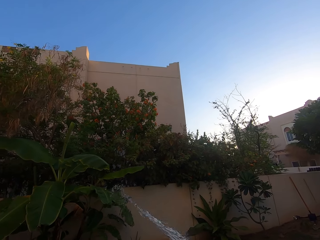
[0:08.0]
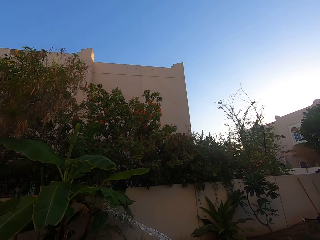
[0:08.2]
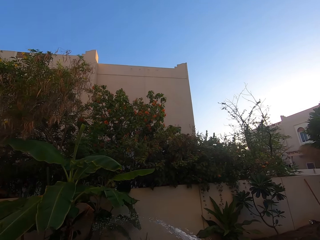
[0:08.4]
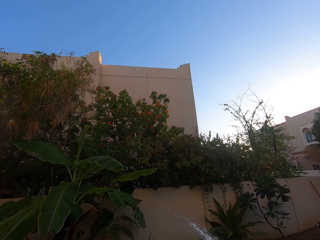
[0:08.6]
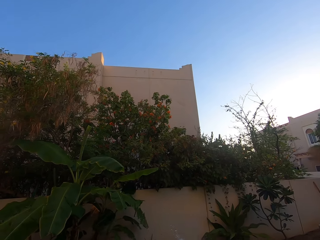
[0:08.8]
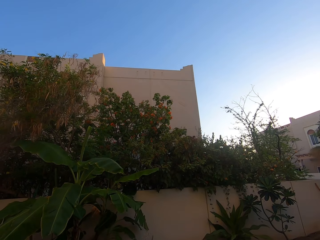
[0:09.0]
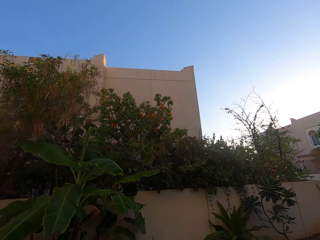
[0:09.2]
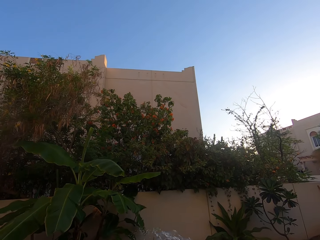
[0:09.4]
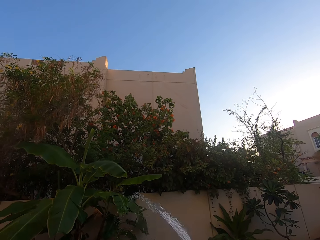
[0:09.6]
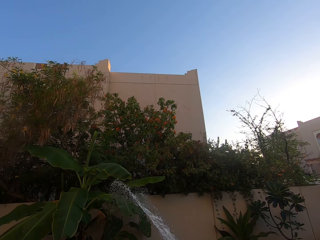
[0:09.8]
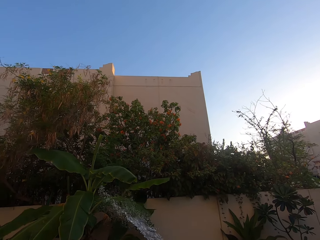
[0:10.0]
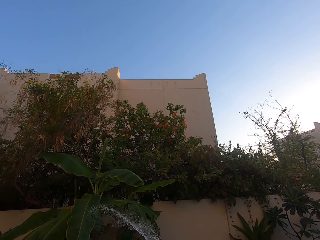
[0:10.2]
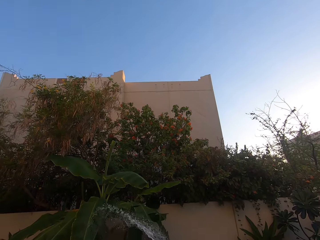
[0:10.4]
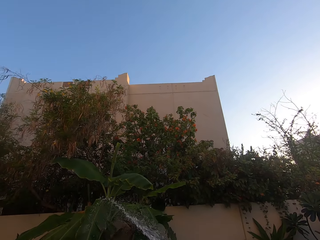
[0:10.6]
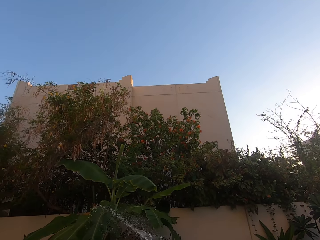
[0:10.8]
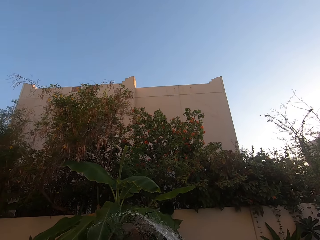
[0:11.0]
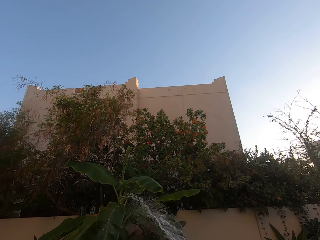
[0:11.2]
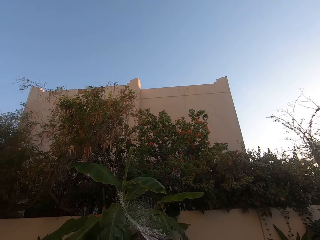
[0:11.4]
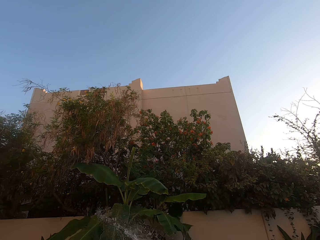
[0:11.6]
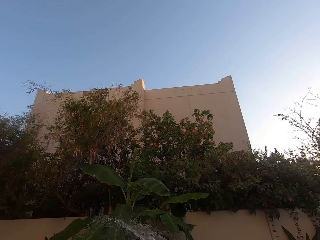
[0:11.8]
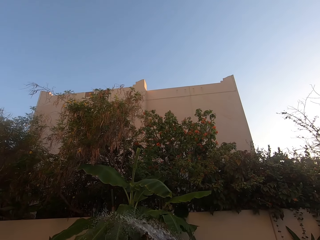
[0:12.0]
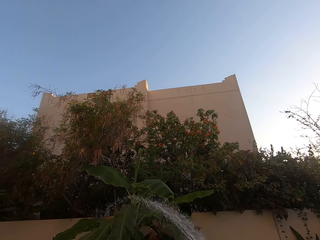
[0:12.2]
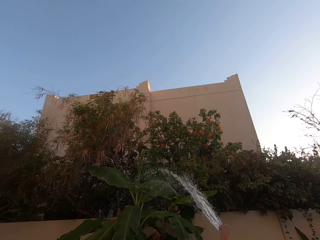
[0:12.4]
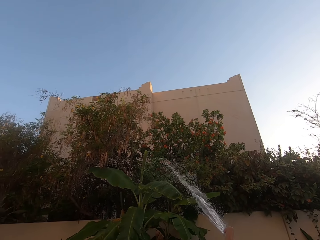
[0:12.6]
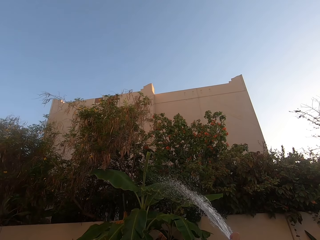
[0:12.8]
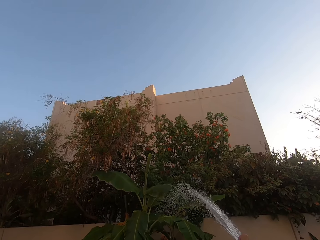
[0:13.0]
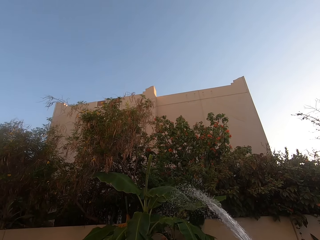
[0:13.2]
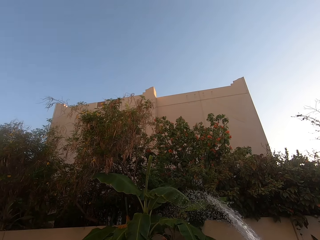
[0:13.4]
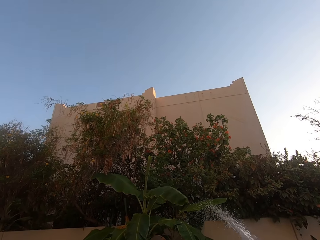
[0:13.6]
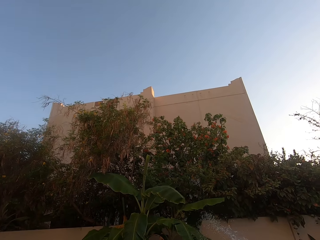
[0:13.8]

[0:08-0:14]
The camera wearer sprinkles water on the trees.
